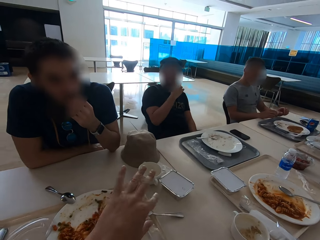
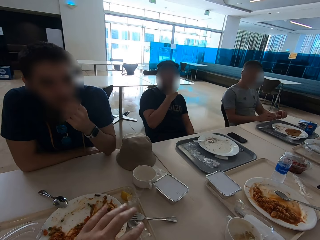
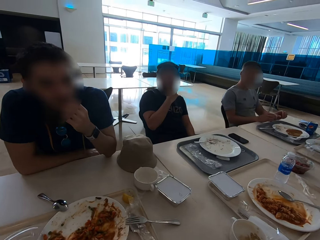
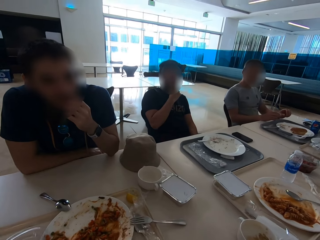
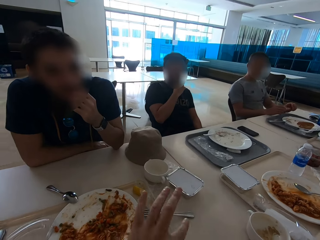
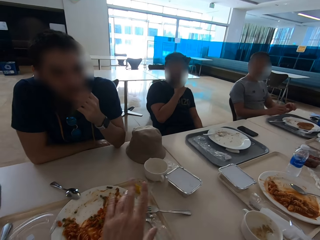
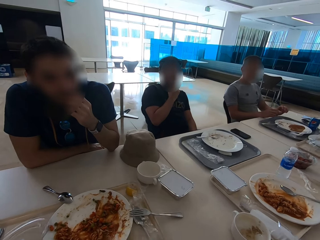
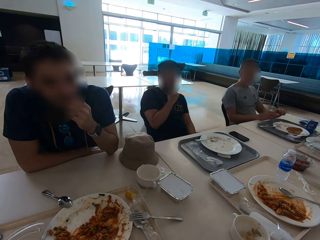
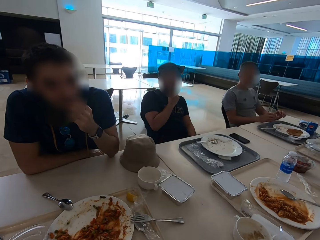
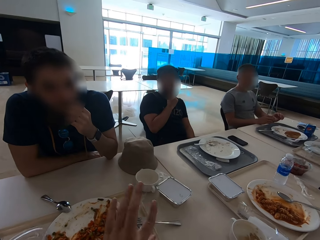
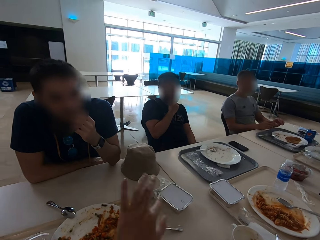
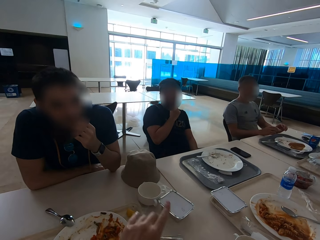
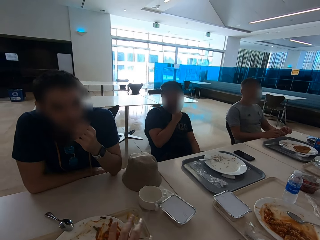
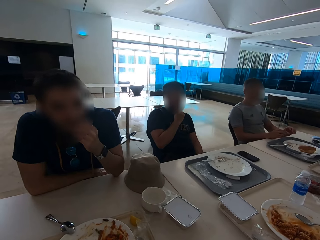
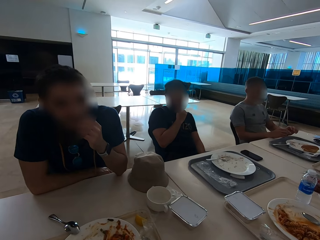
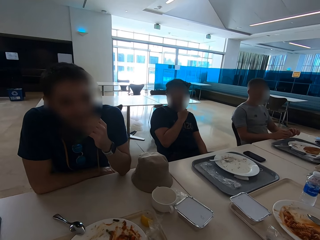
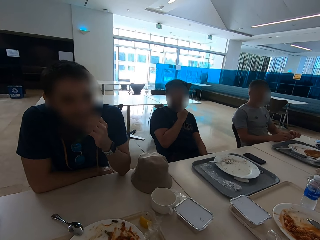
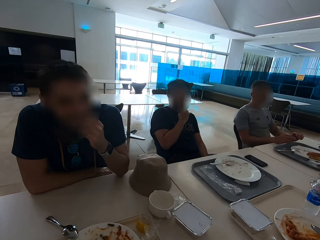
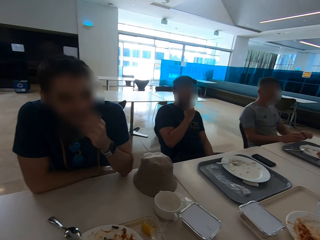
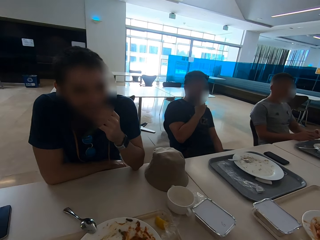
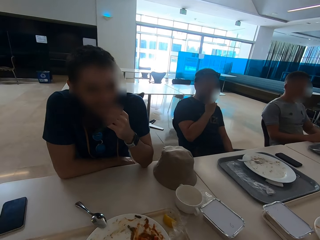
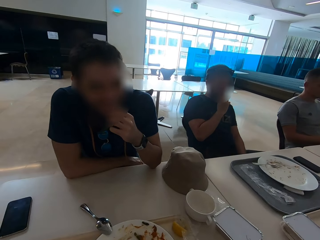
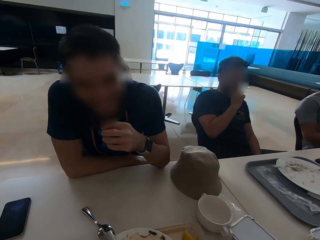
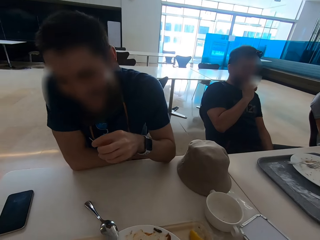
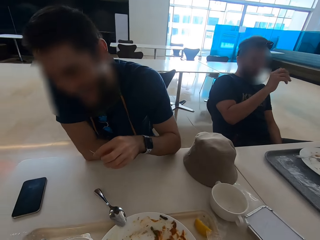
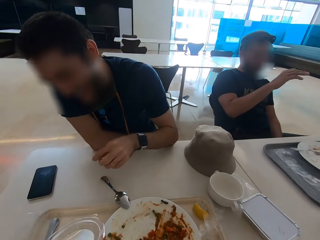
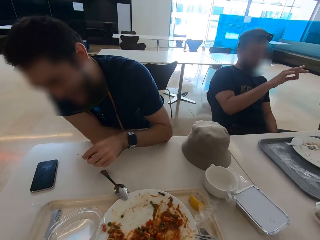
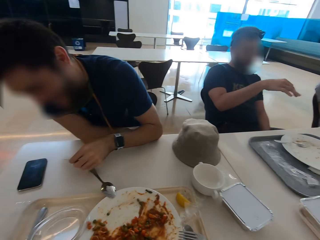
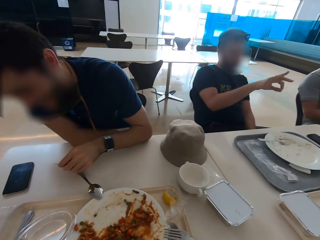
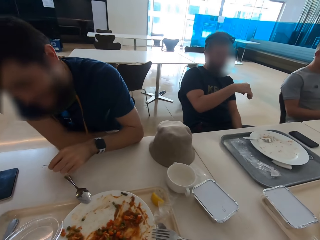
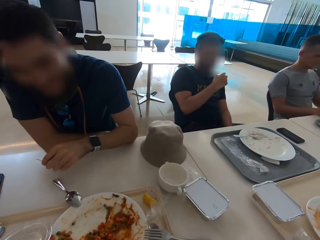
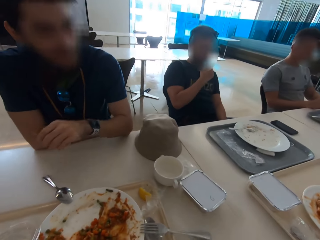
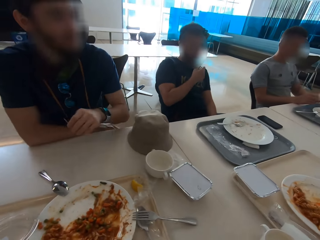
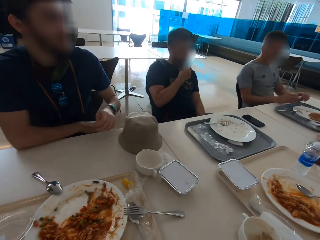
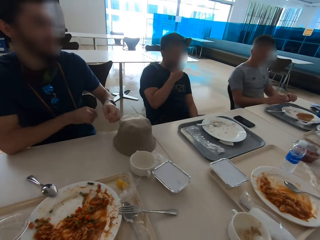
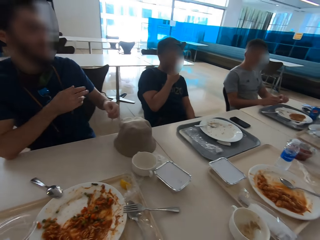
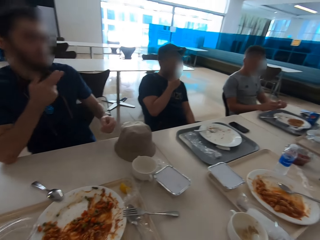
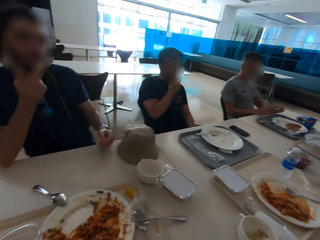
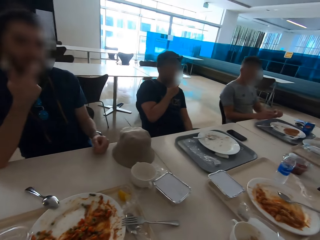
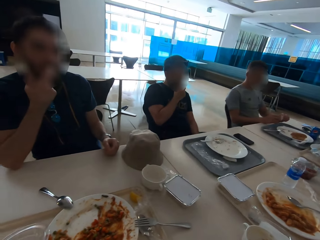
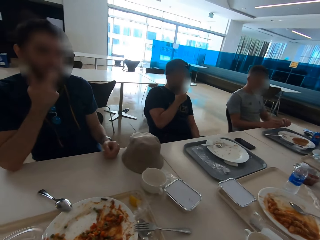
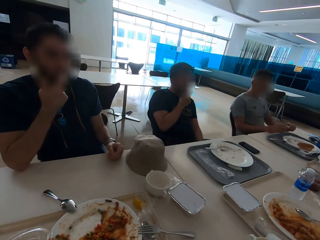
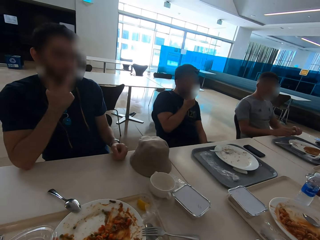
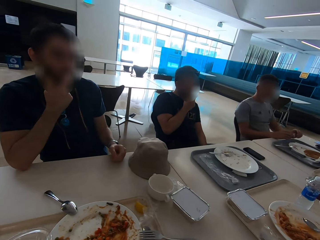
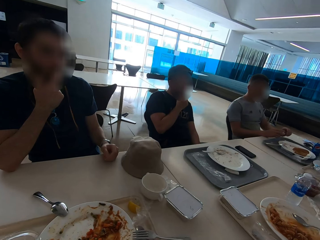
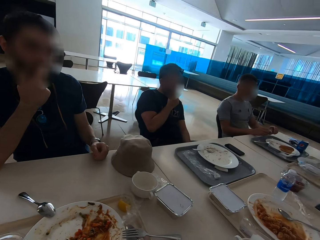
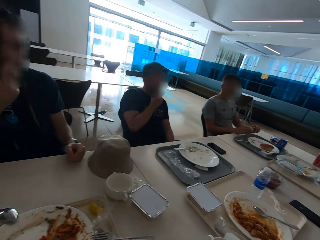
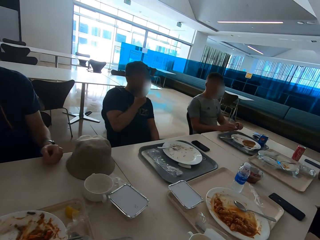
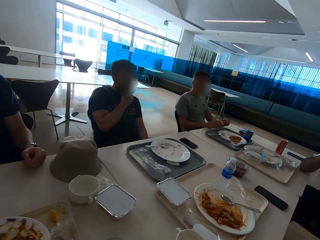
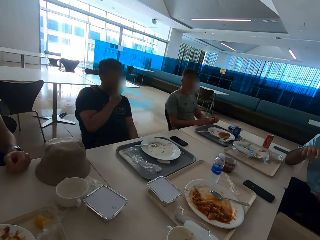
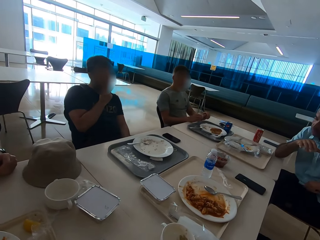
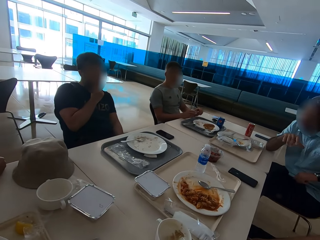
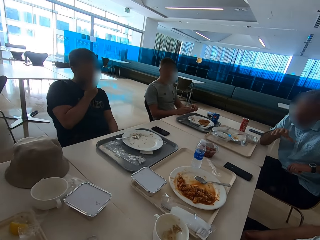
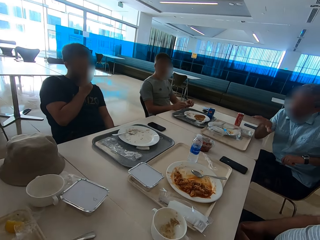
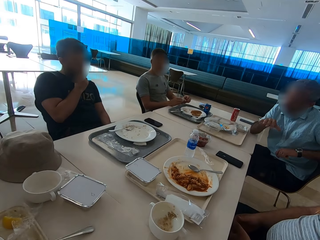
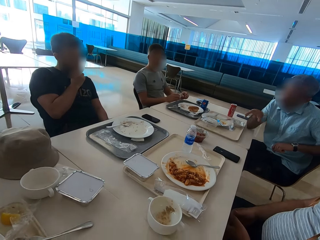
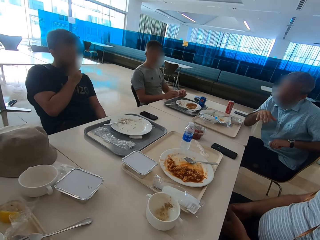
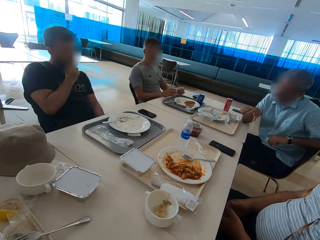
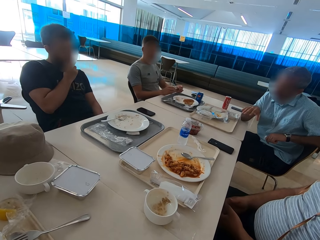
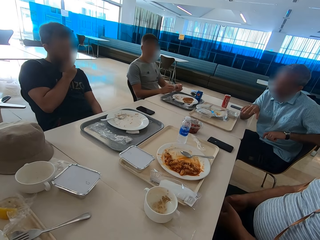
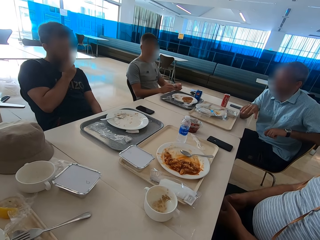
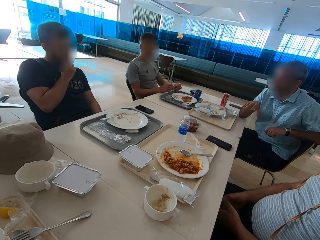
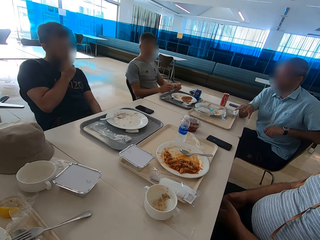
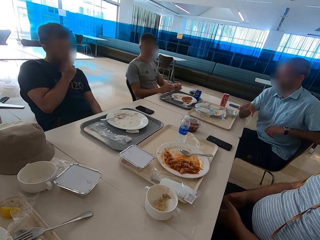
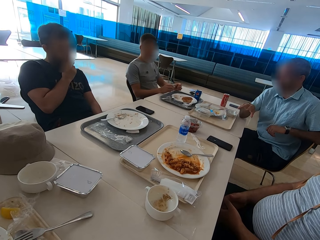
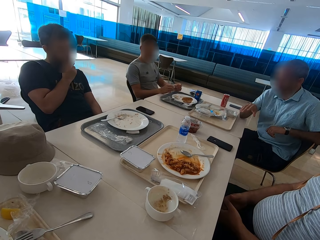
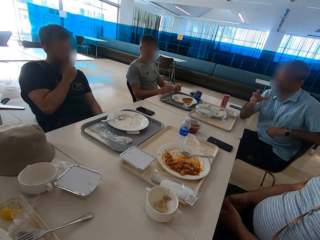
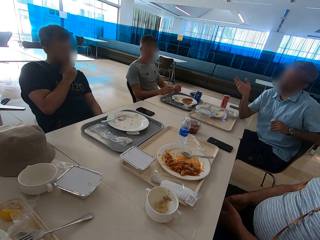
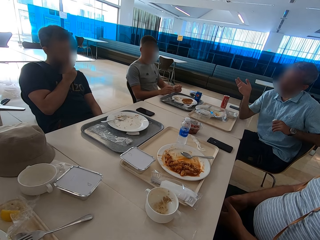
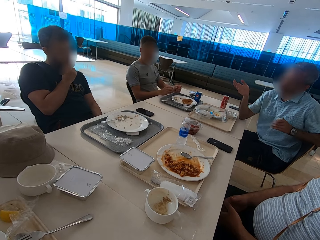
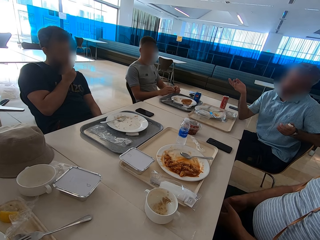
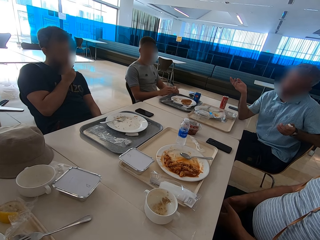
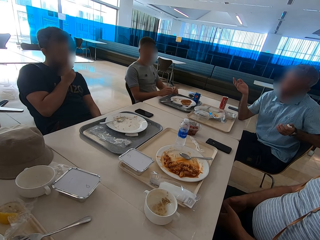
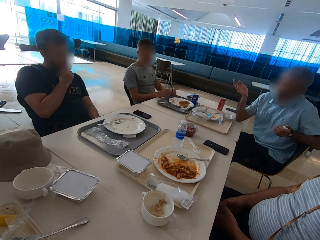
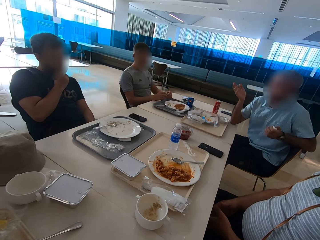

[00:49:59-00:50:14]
The camera wearer speaks with gestures. A man touches his face. The camera wearer looks at a person. Another man speaks with gestures.

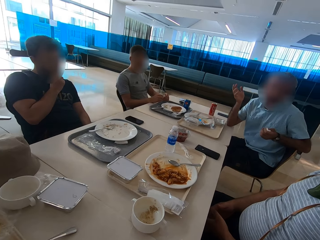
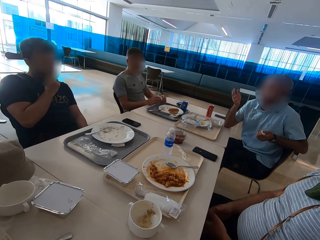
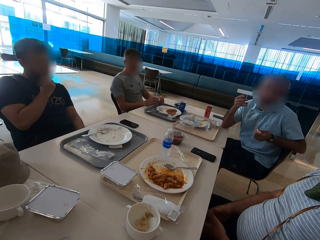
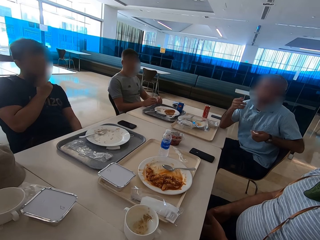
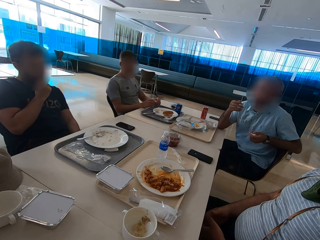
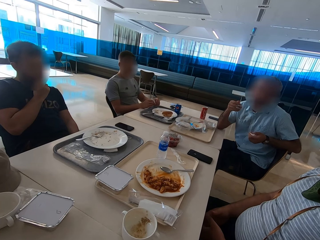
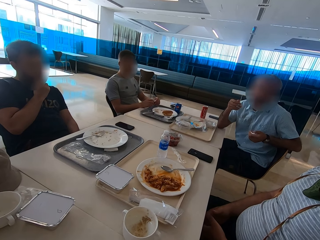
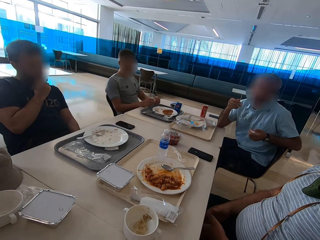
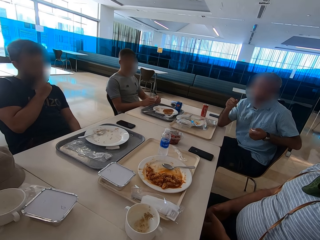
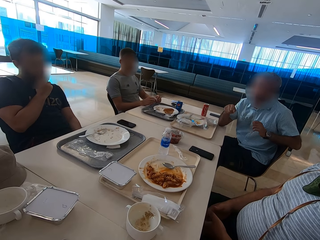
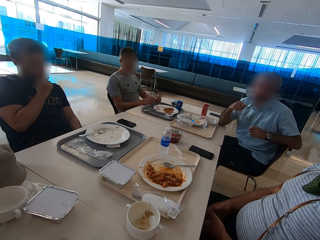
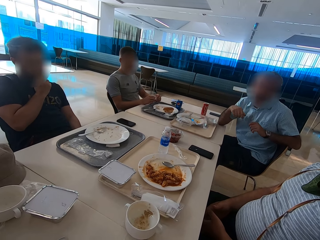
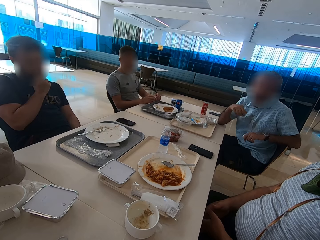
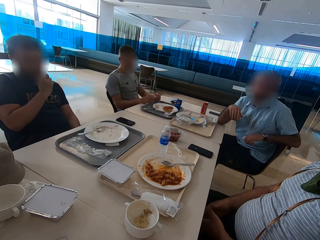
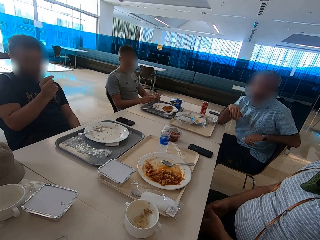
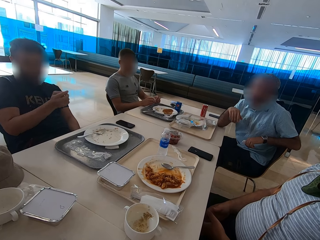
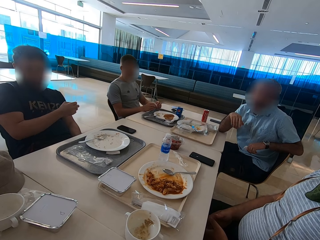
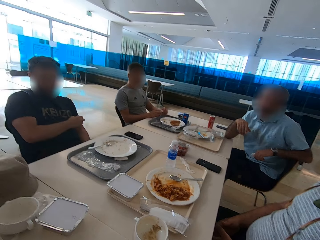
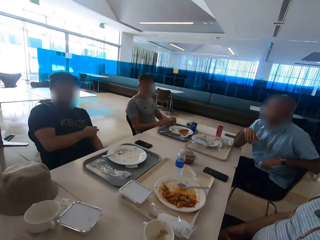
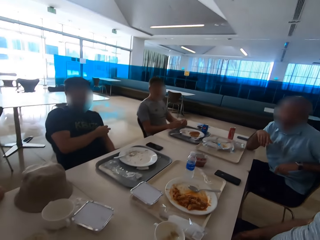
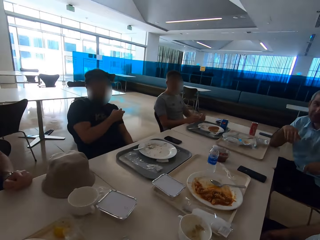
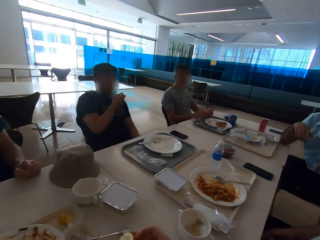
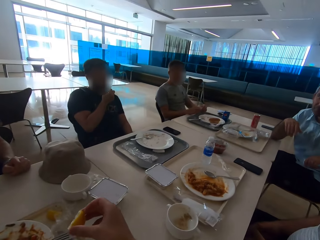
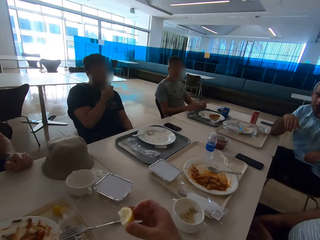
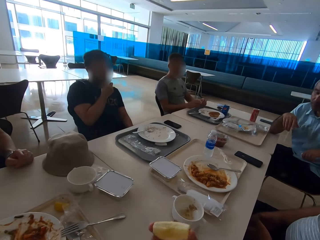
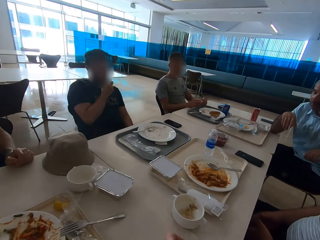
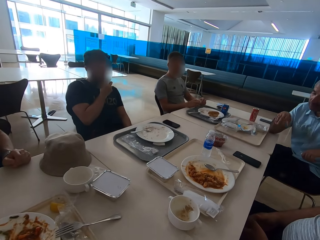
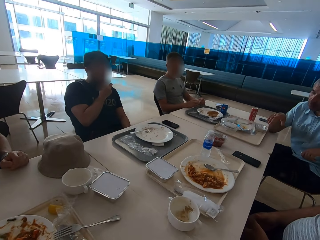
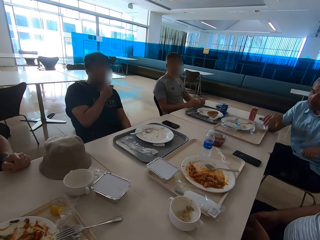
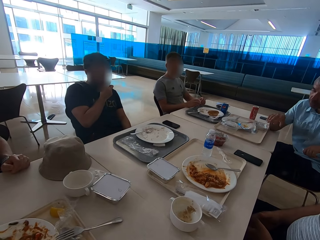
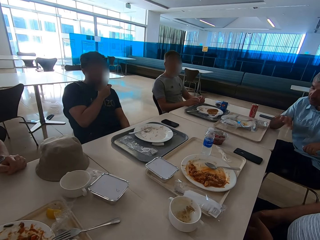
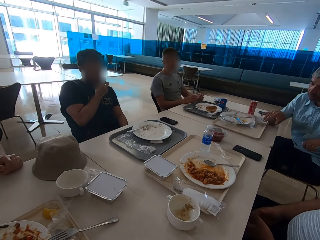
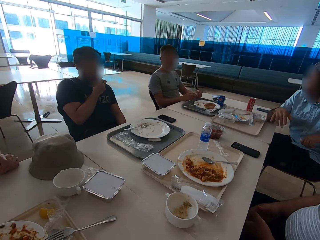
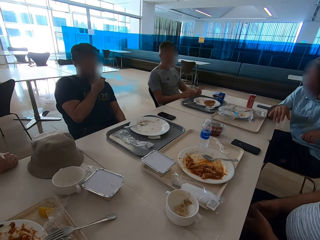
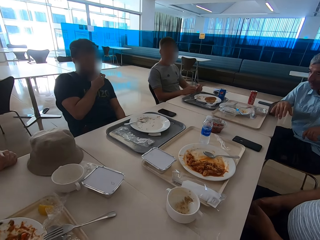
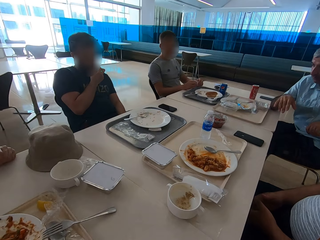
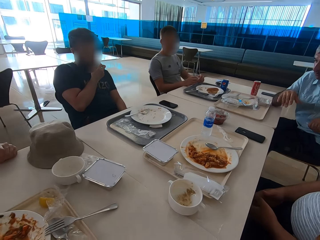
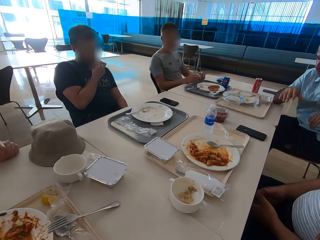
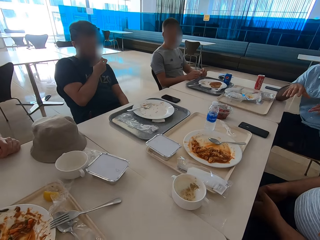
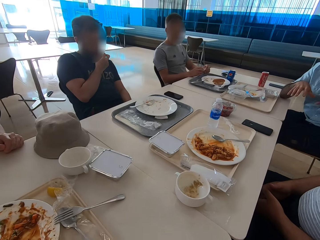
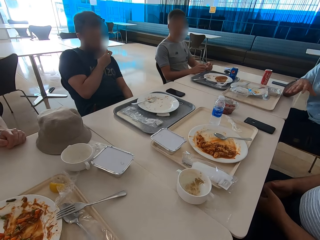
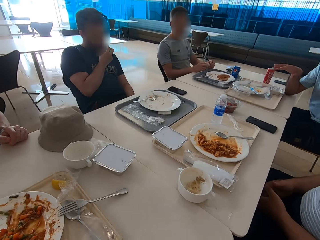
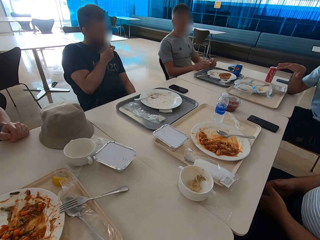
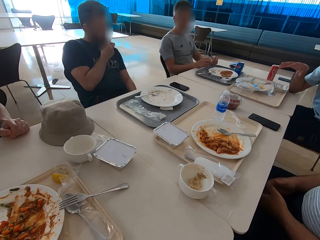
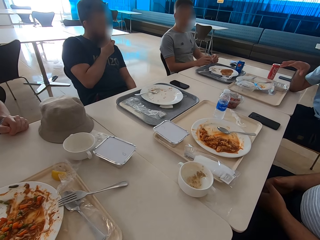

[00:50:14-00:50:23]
A person shows hand gestures. The camera wearer eats. Another person shows hand gestures.
